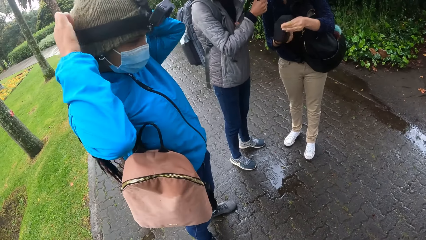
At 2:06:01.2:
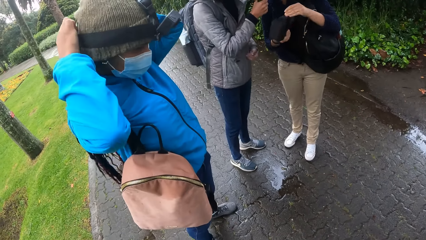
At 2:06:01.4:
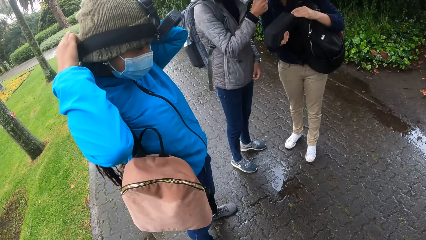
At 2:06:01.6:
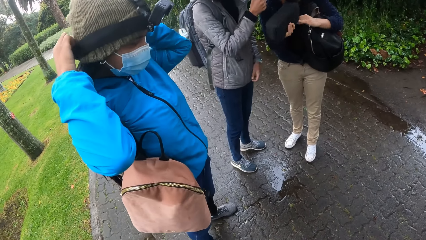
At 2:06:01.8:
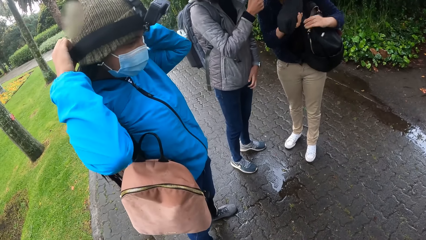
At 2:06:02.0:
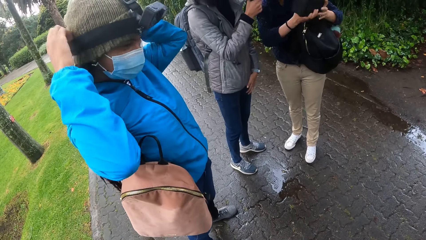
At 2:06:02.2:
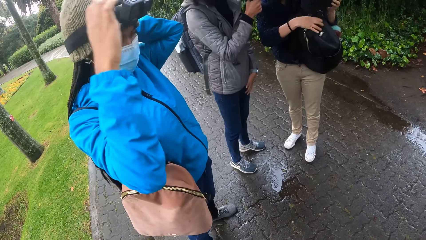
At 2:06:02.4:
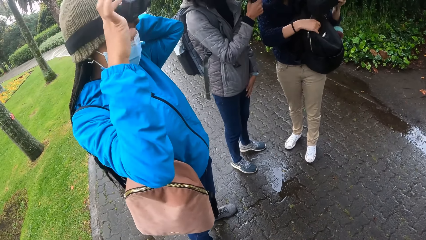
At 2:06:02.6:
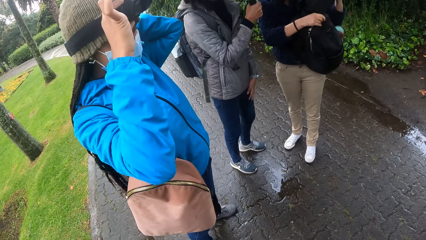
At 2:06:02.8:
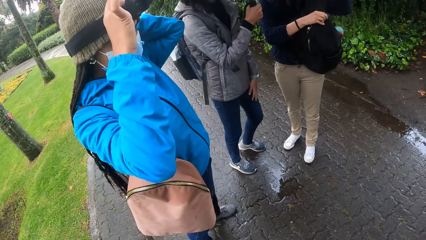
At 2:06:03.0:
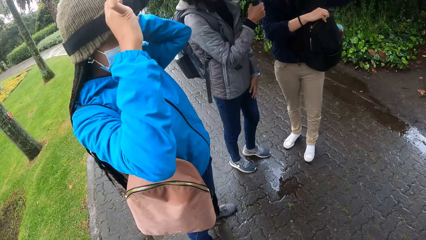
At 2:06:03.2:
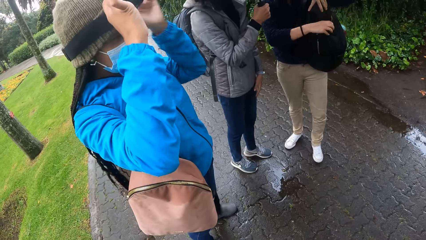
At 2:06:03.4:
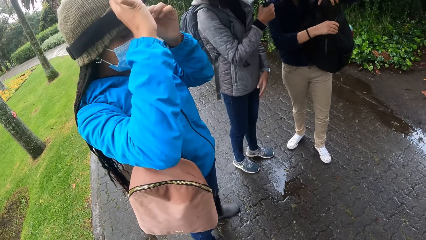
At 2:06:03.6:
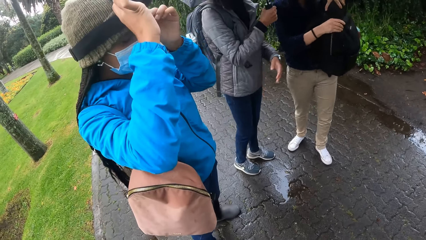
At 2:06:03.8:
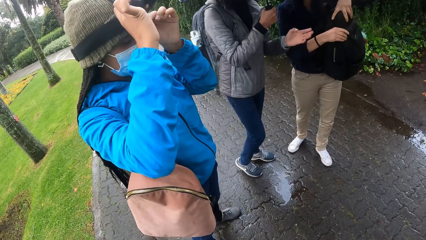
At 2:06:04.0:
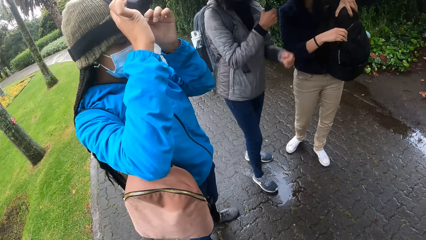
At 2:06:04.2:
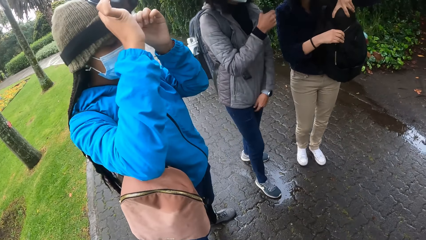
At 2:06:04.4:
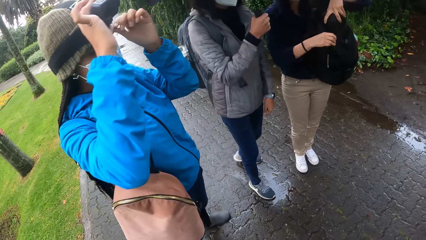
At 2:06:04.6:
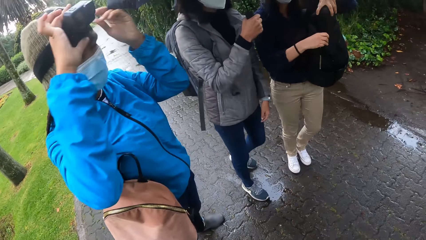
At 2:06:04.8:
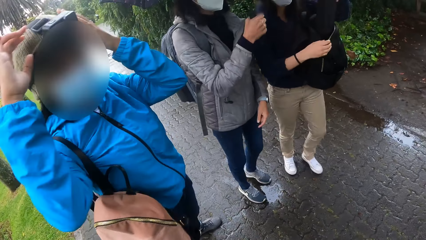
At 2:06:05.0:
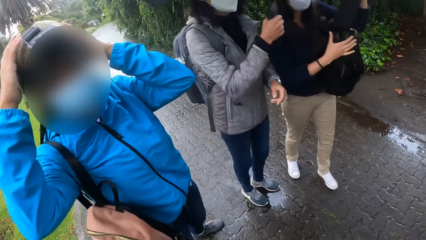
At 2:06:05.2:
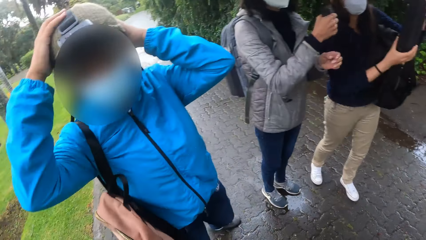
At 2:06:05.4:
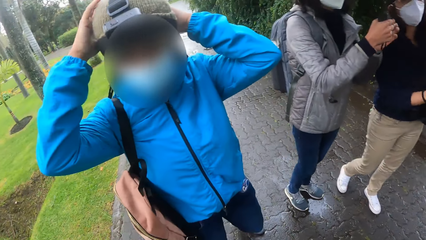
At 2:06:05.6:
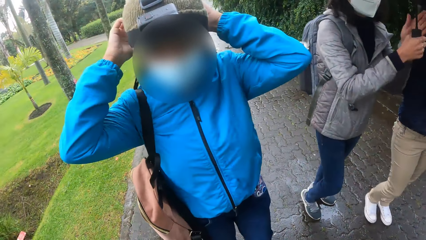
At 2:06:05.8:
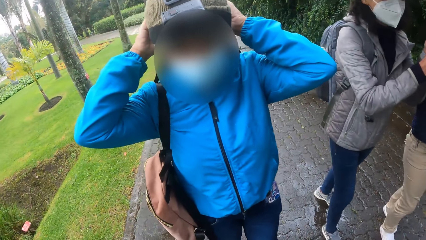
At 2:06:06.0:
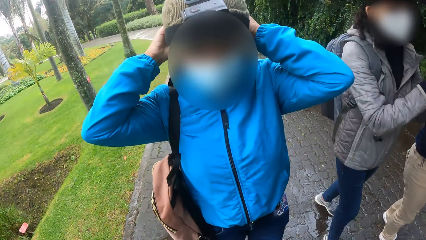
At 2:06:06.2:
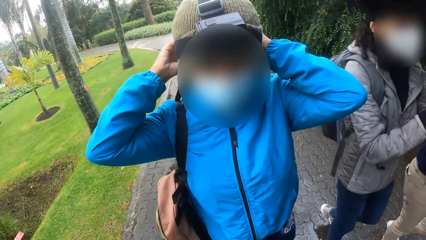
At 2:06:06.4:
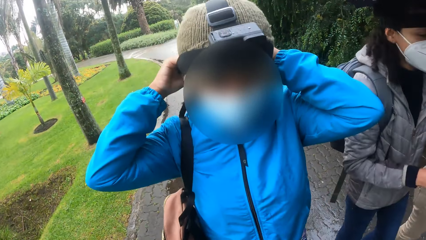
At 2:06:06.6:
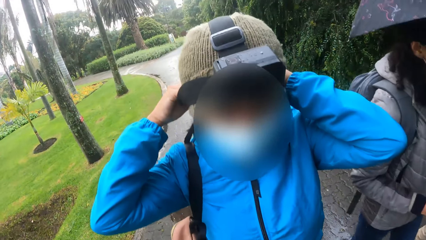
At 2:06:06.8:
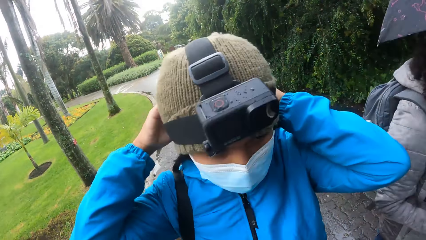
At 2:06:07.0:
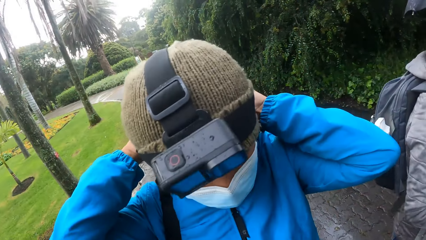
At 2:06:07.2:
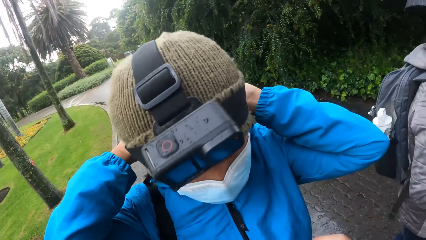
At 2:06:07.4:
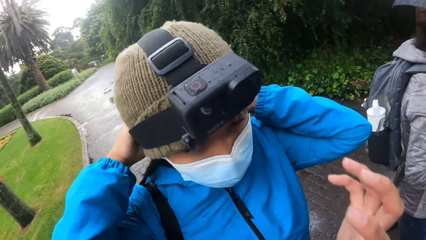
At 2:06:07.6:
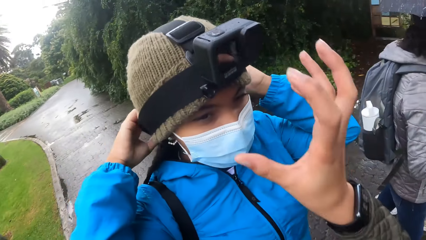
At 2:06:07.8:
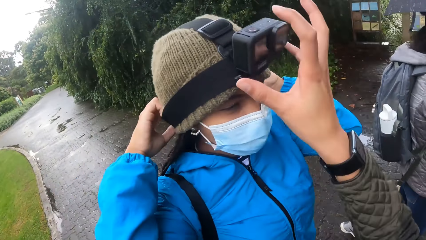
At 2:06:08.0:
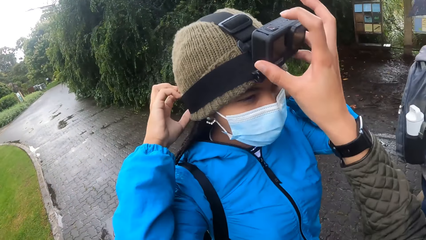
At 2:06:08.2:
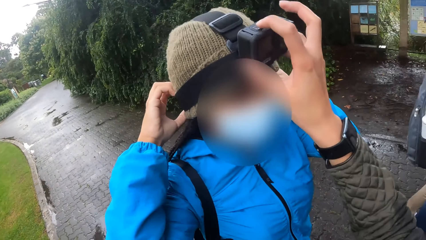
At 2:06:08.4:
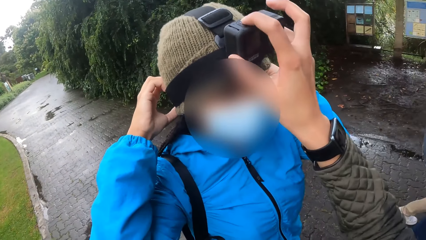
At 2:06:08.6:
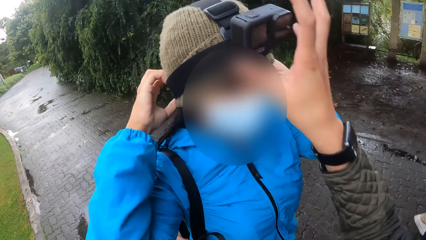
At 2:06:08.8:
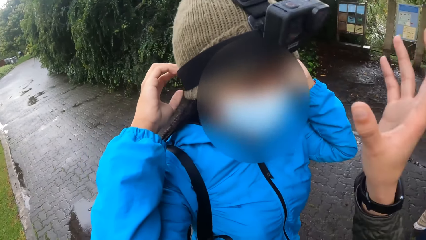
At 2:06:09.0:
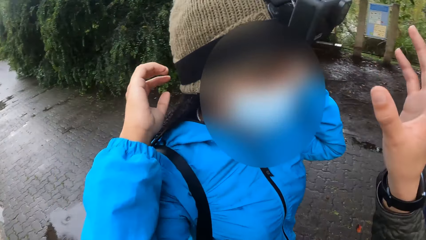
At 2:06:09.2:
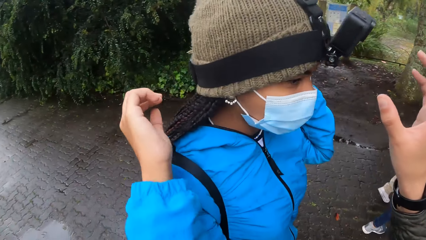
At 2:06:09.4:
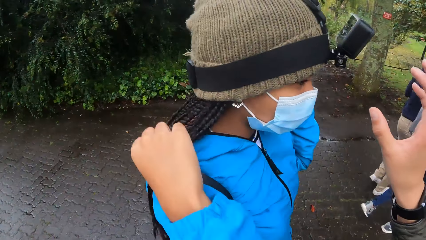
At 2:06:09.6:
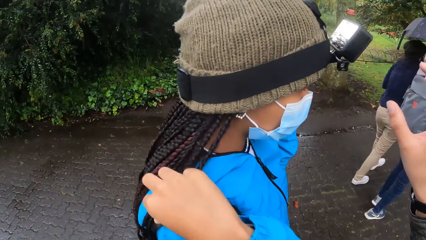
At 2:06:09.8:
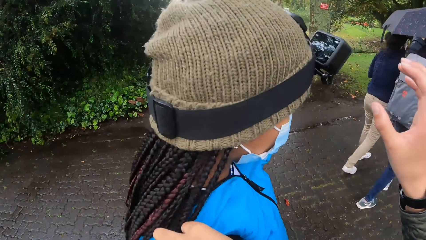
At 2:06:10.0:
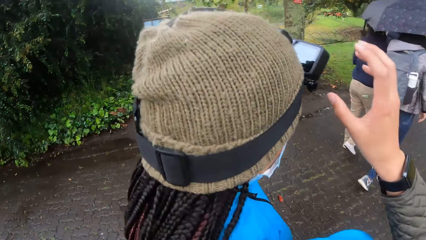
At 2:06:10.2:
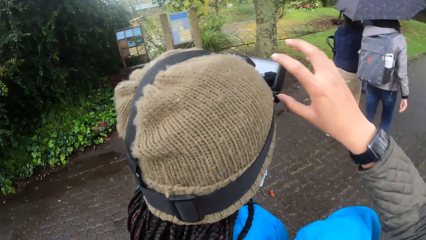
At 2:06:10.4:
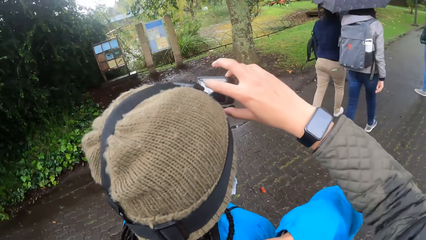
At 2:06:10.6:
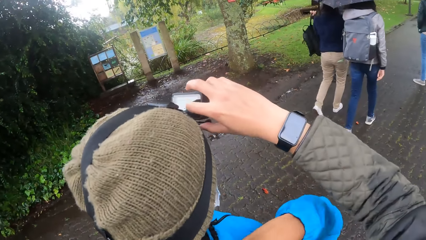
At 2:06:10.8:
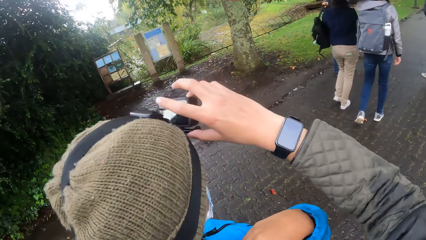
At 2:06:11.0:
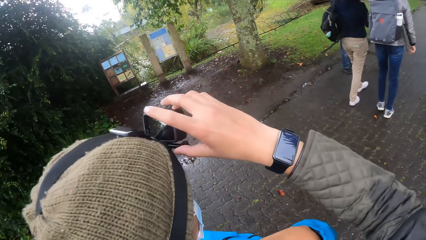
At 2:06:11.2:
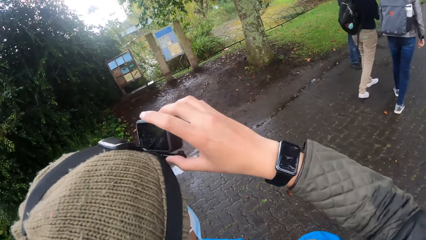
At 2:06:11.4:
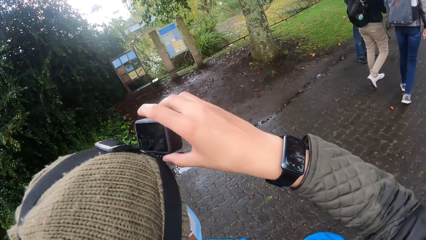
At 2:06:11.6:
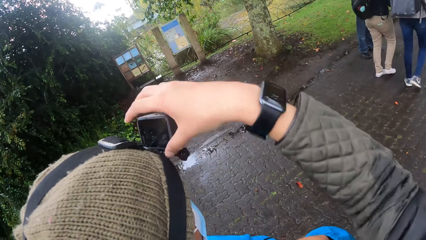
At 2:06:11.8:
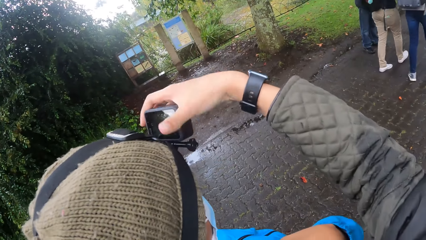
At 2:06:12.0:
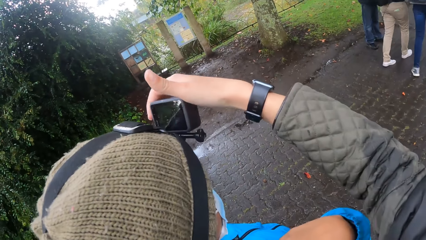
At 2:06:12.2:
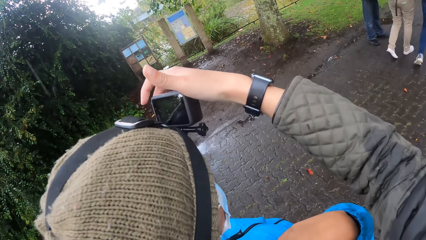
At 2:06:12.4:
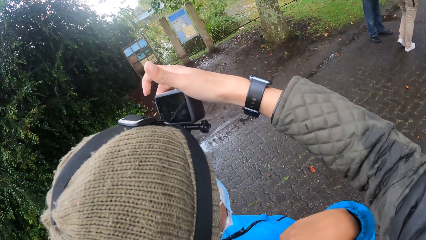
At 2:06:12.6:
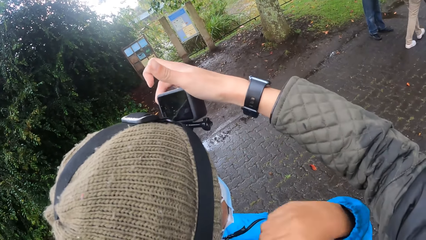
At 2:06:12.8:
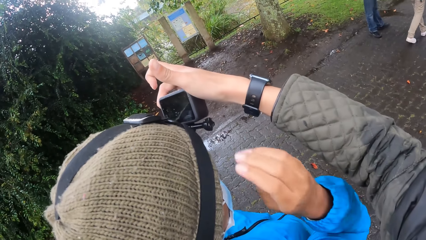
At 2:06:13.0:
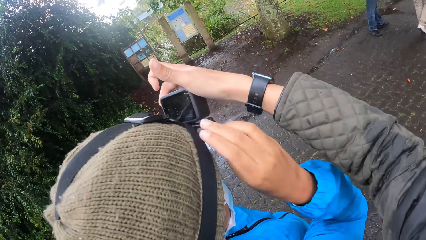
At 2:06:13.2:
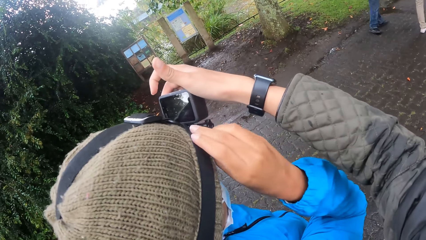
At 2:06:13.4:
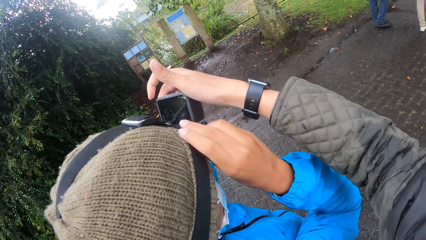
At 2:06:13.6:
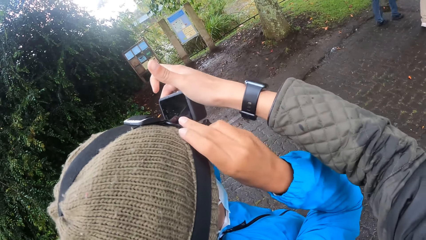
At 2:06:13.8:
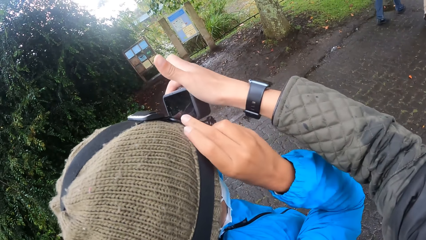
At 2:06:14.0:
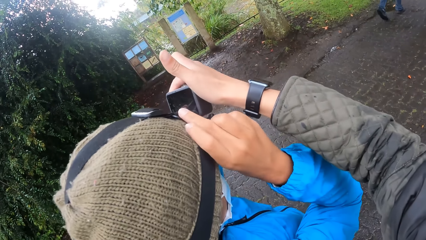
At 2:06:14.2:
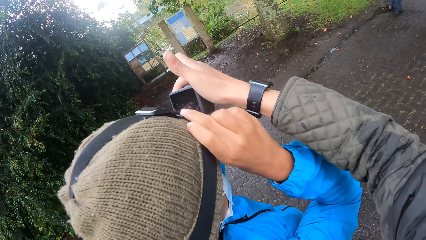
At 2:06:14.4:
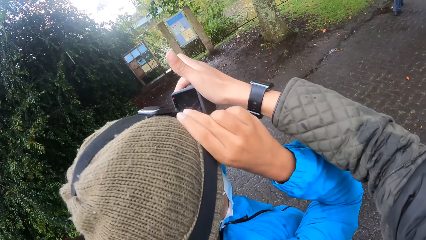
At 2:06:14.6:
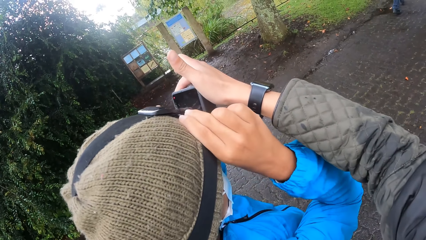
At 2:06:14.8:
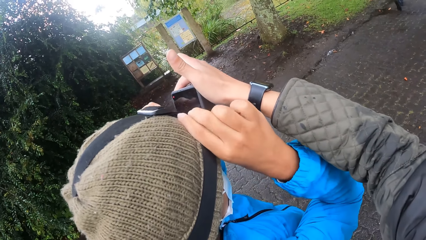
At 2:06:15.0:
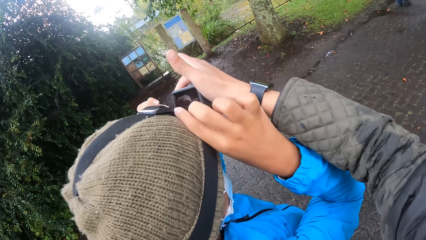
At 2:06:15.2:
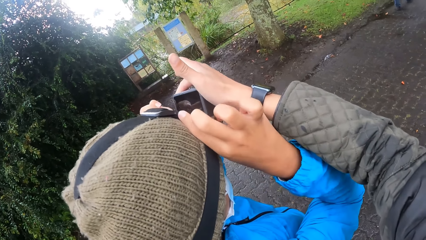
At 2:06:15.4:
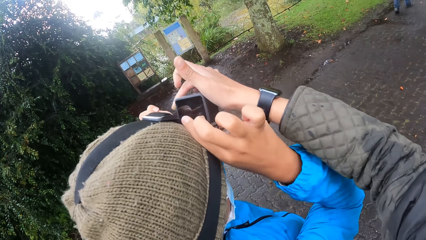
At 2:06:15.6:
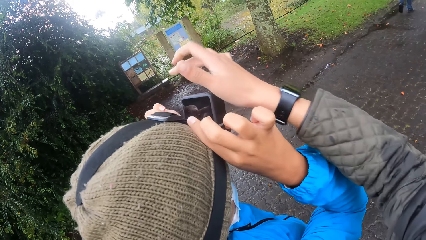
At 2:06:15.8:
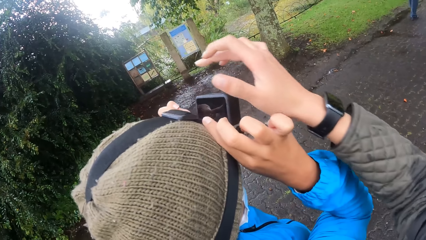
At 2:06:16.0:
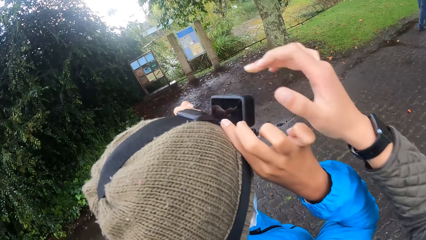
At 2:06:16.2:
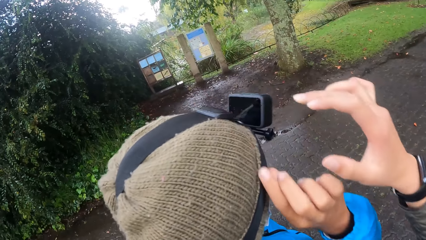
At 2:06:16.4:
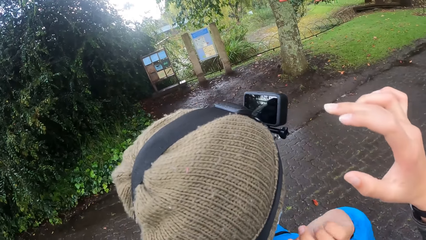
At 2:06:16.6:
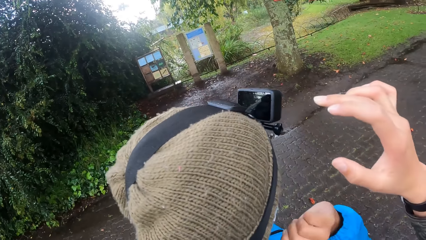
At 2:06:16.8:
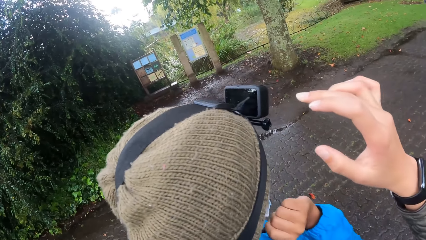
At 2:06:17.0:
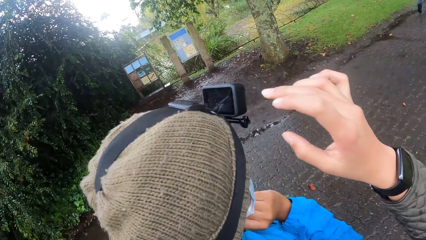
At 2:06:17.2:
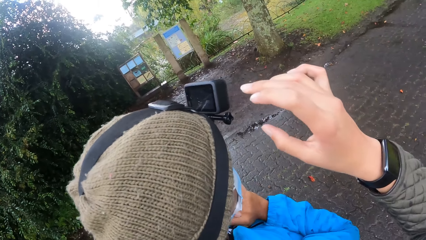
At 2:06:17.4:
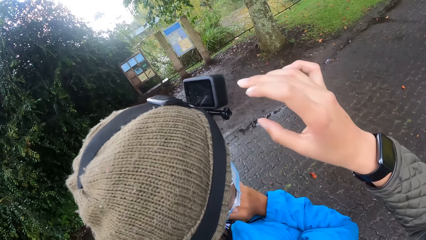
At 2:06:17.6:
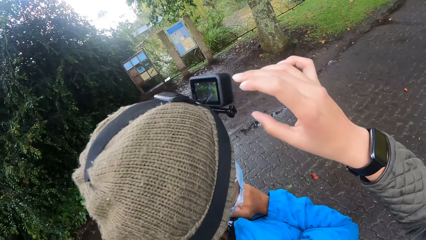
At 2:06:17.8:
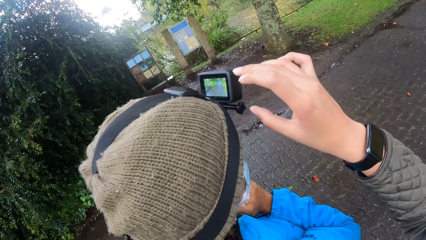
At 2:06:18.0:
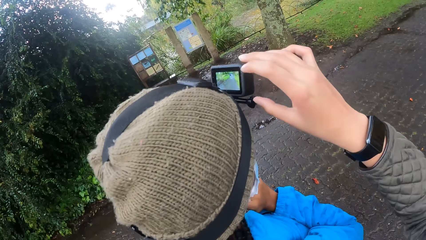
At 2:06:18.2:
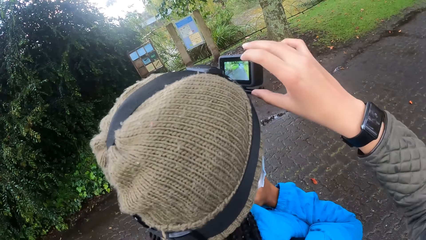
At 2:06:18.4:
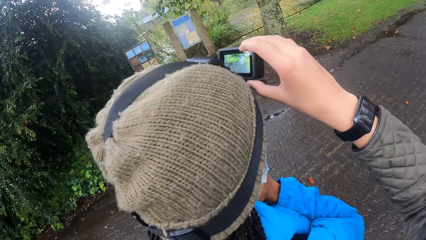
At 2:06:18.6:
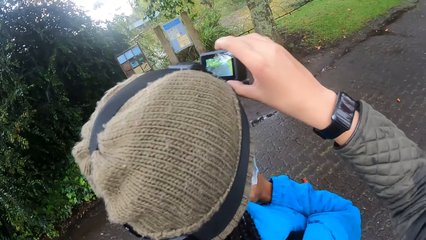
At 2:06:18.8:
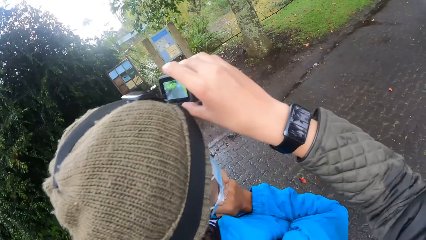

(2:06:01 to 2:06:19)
The woman adjusts the camera on the beanie on her head with both hands. Another woman passes the pouch in her right hand to her left hand. She opens the backpack on her left shoulder with her right hand. She puts the pouch in her left hand into the backpack on her left shoulder. She walks on the walkway. A third woman walks on the walkway. The second woman holds the pouch with both hands. The third woman passes the umbrella in her right hand to her left hand. The camera wearer touches the camera on the beanie on the first woman's head with her right hand. She adjusts the camera on the beanie on the first woman's head. The first woman adjusts the camera on the beanie on her head with both hands. Another person holds the camera with both hands. The camera wearer removes her right hand from the camera.
